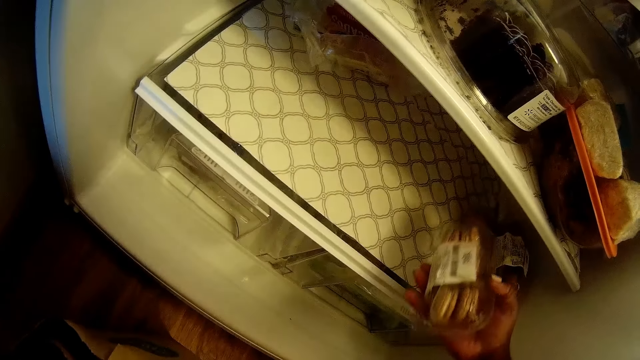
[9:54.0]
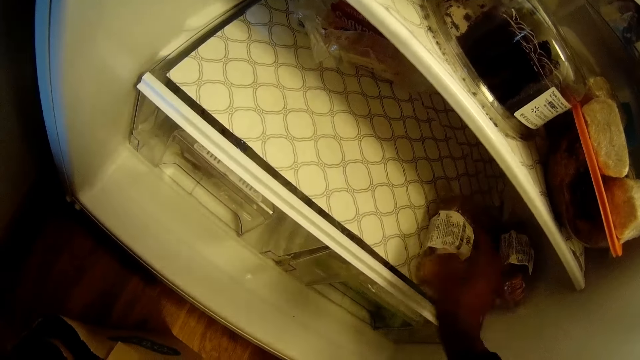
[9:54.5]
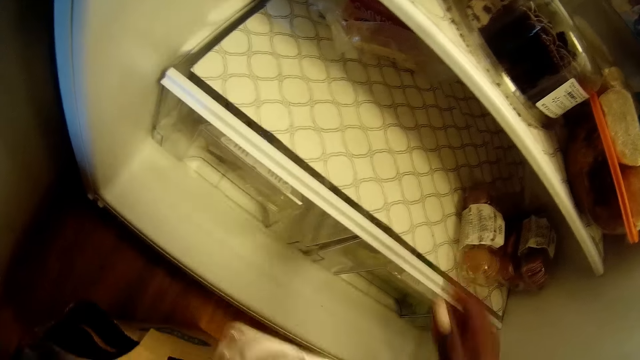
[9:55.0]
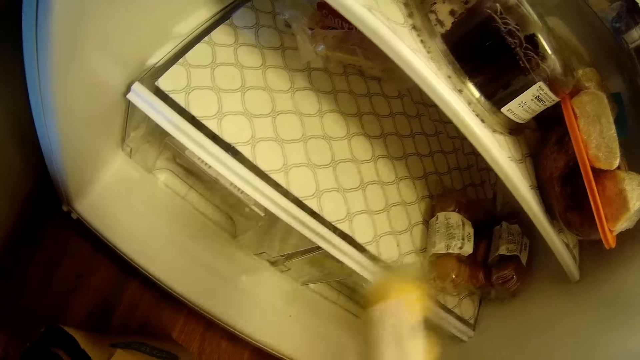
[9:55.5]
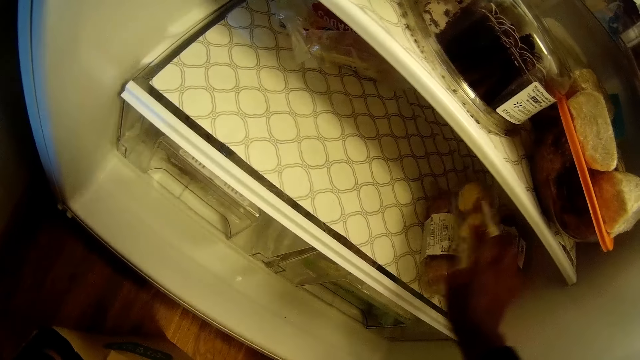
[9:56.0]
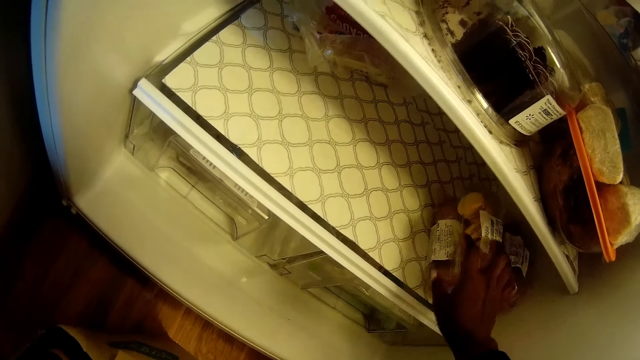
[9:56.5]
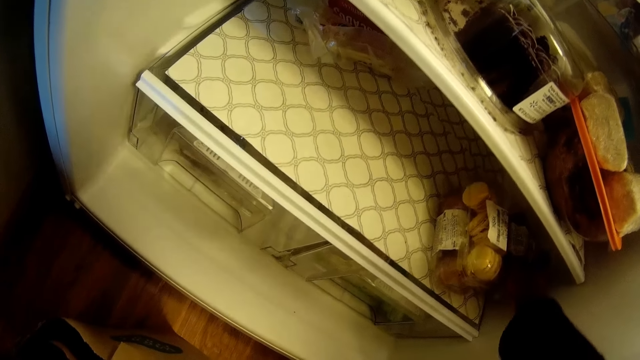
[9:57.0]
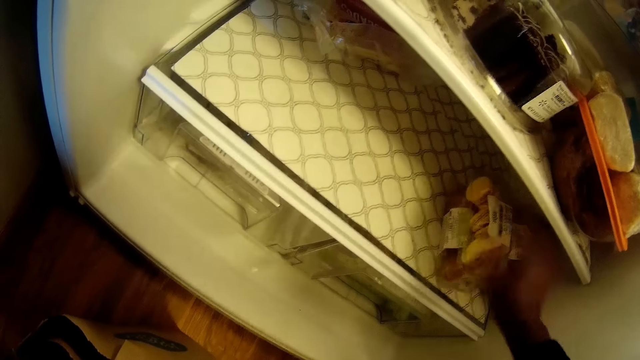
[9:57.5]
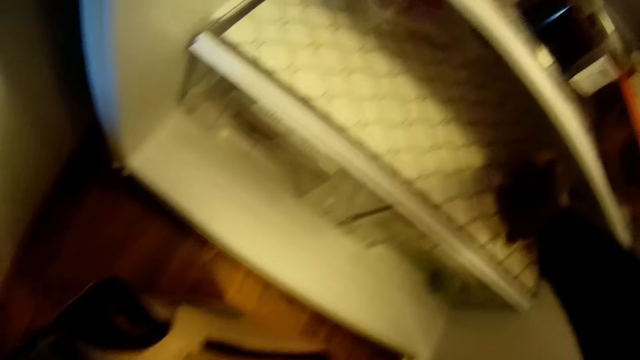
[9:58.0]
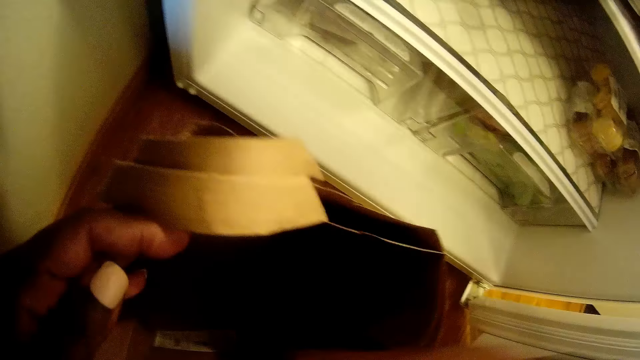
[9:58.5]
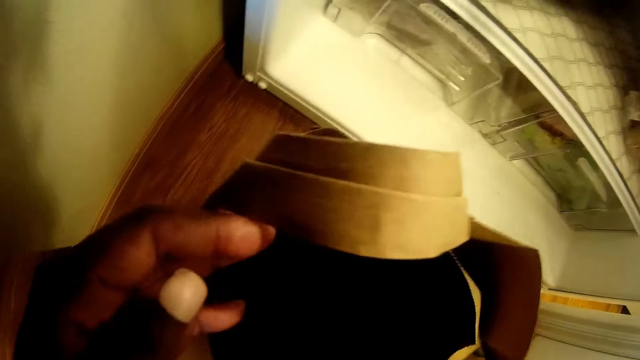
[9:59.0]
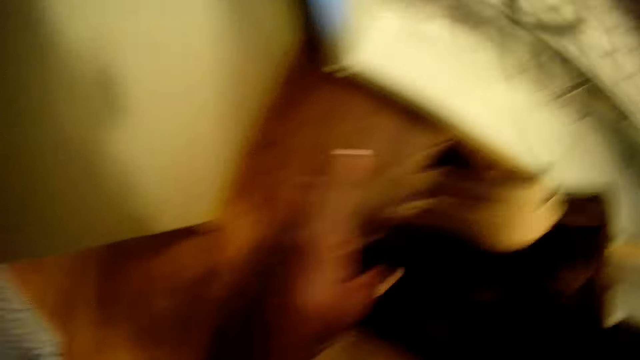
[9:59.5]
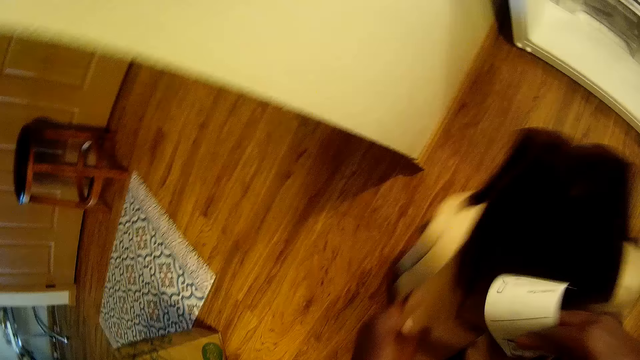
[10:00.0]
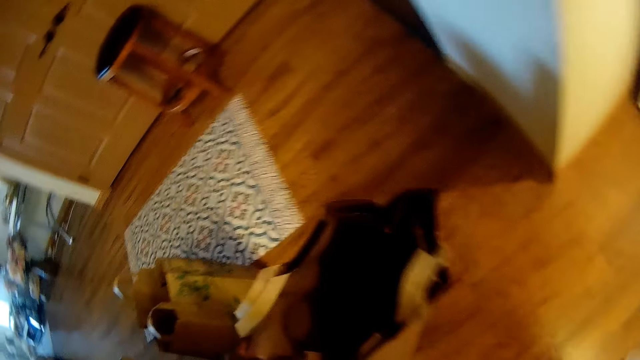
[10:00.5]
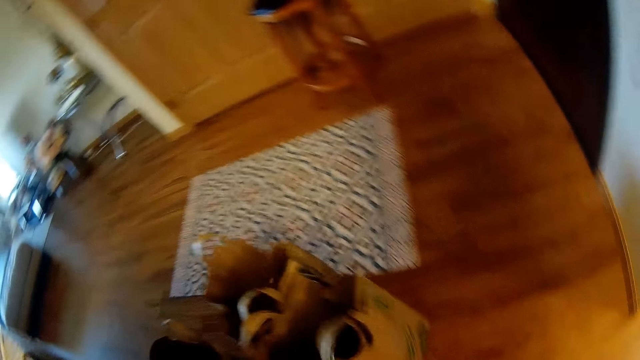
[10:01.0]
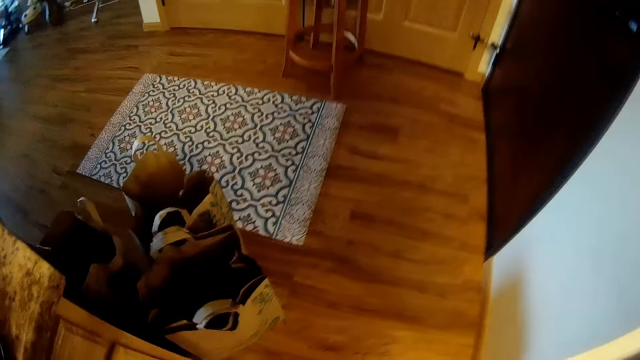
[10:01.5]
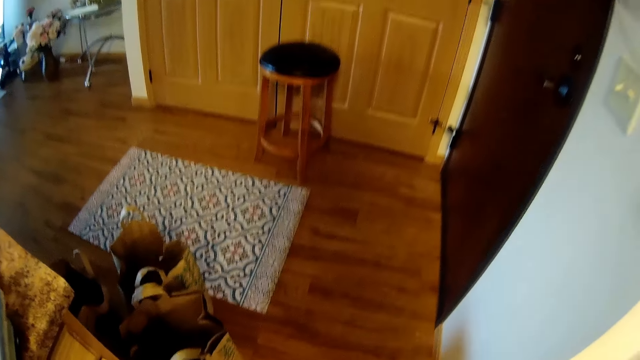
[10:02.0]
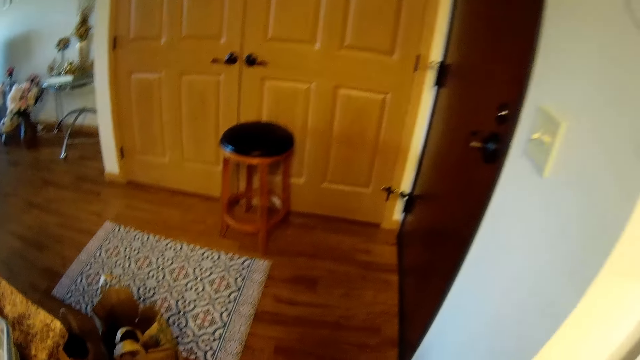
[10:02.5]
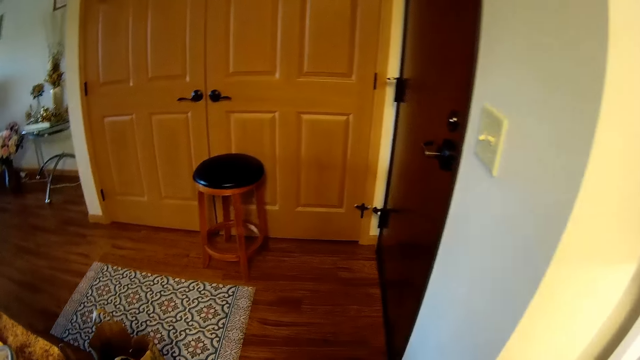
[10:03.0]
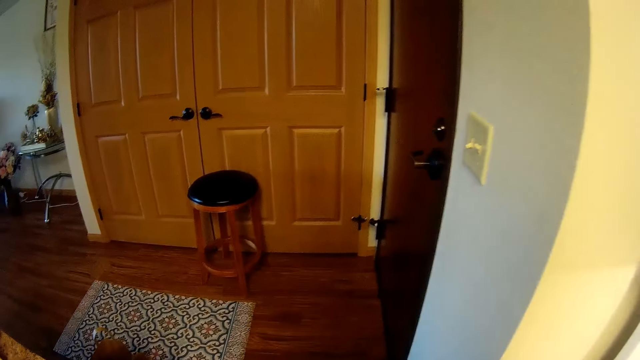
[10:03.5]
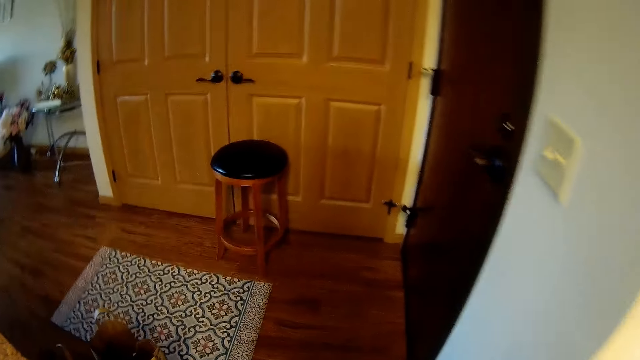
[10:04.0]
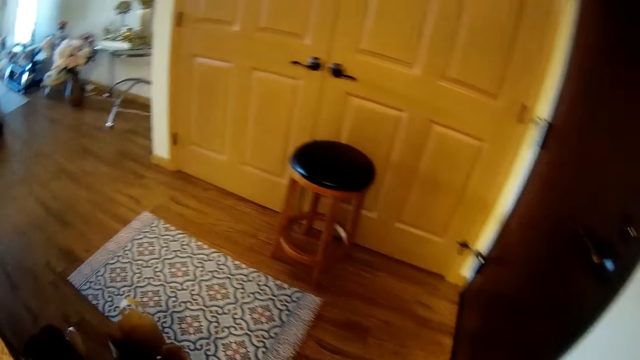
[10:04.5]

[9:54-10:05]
The camera wearer puts a box of cookies from a bag on the ground in the fridge with her right hand. She passes a box of cookies from her left hand to right hand. She puts the box of cookies in the fridge with her right hand. She arranges something in the fridge. She holds the bag on the floor with her left hand. She picks a receipt out of the bag with her right hand. She moves the bag aside with her left hand. She puts the carrier bag on the floor.

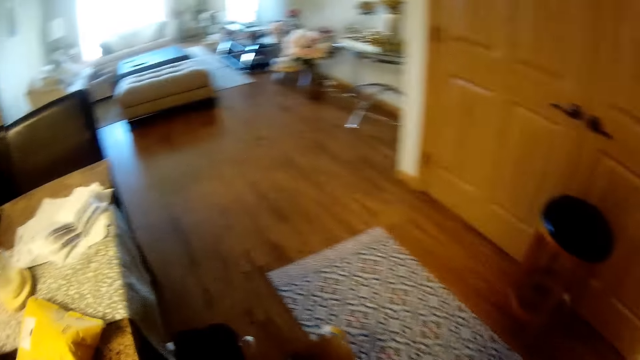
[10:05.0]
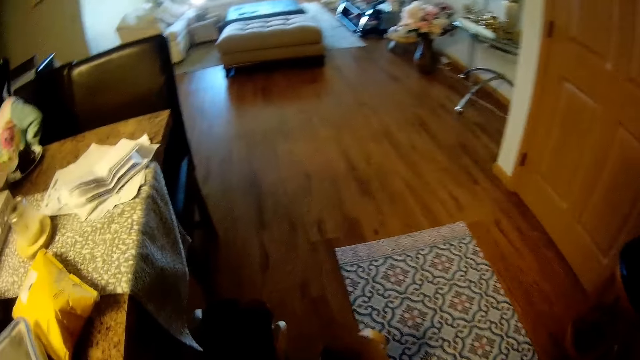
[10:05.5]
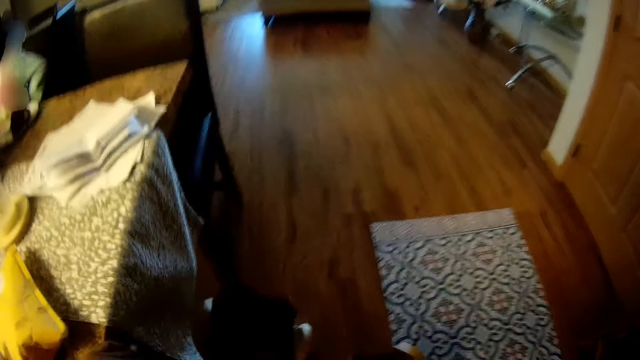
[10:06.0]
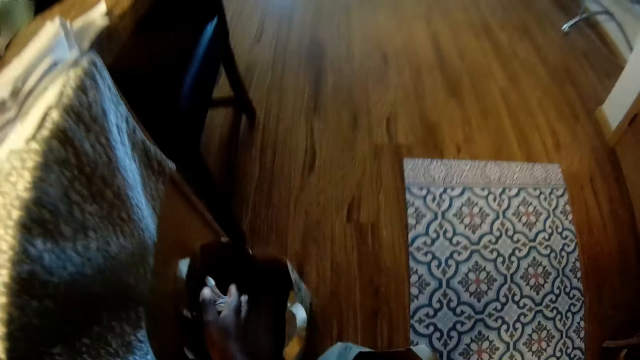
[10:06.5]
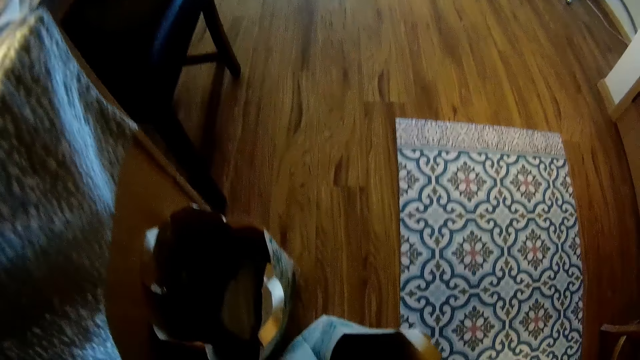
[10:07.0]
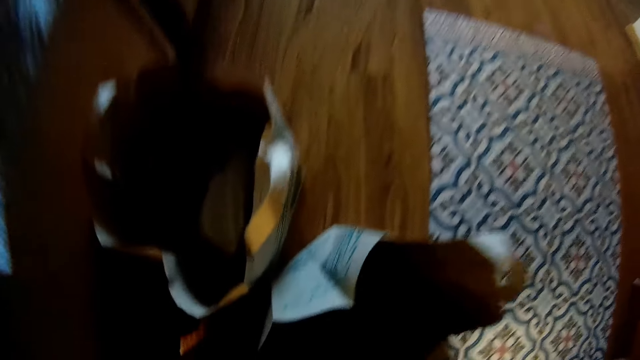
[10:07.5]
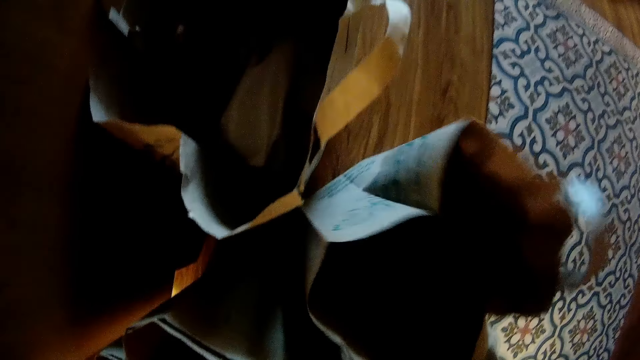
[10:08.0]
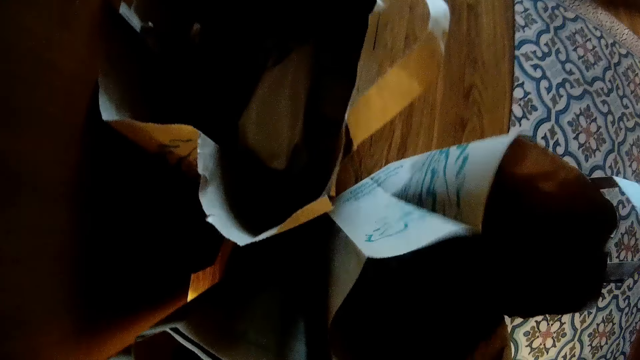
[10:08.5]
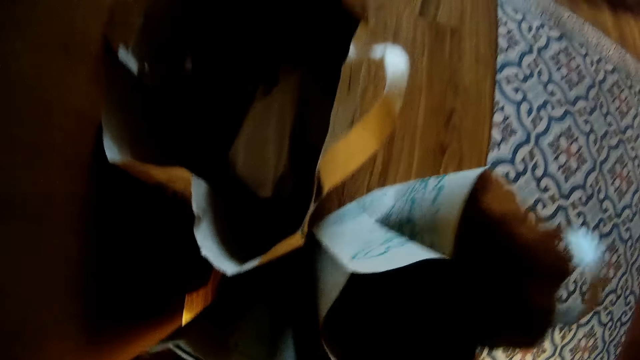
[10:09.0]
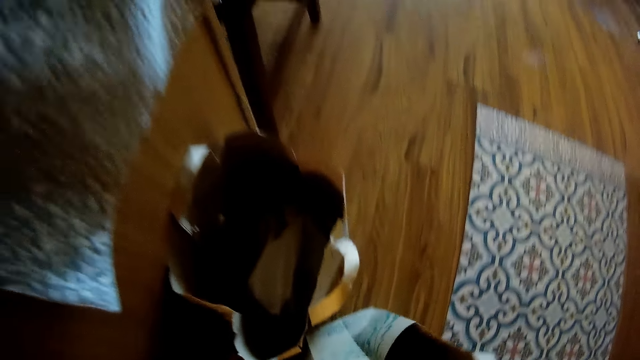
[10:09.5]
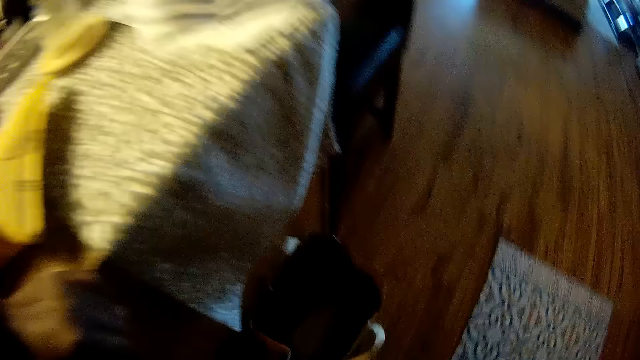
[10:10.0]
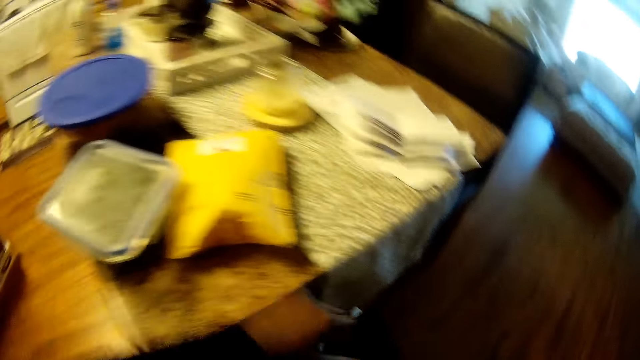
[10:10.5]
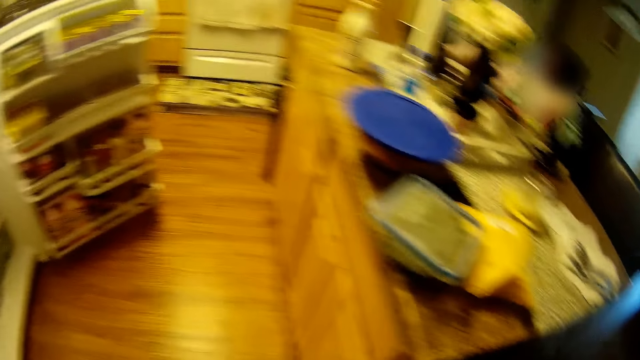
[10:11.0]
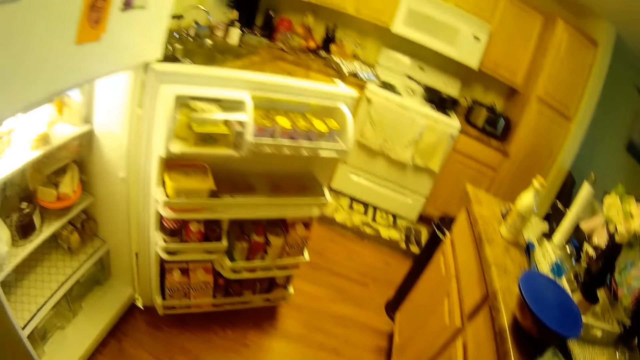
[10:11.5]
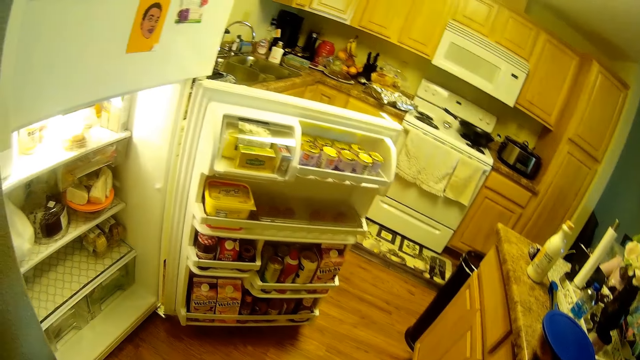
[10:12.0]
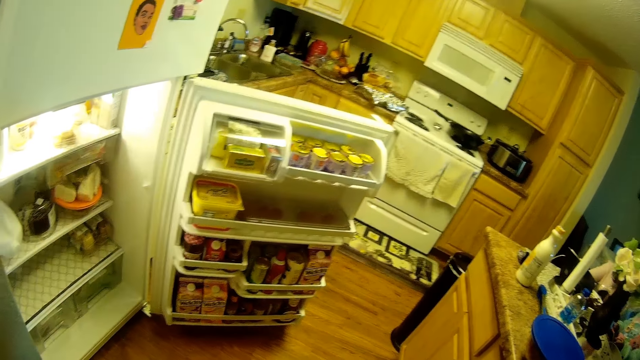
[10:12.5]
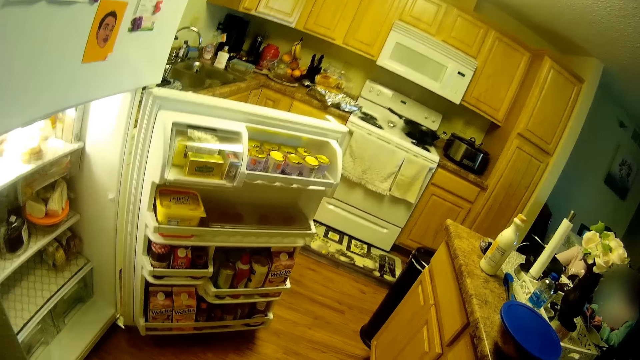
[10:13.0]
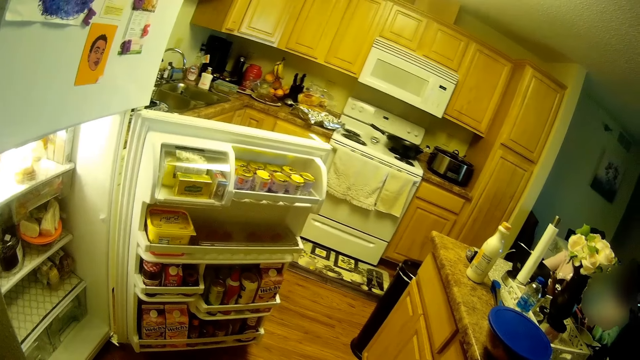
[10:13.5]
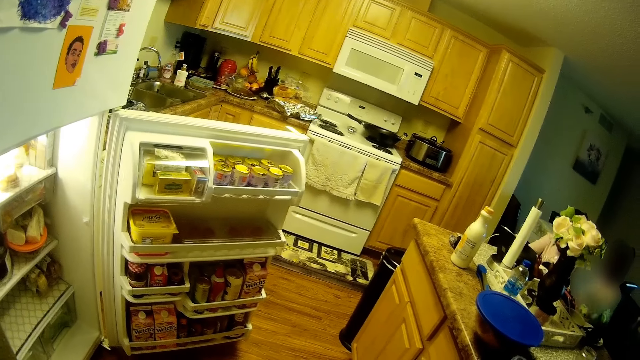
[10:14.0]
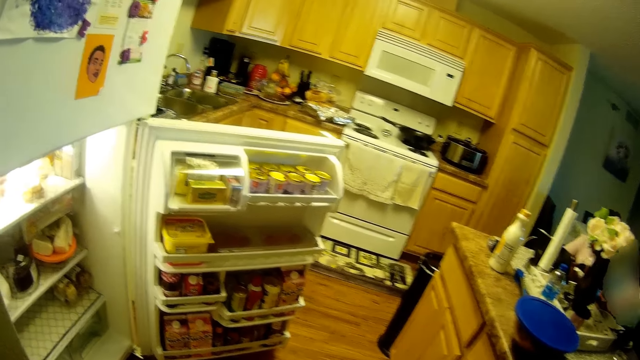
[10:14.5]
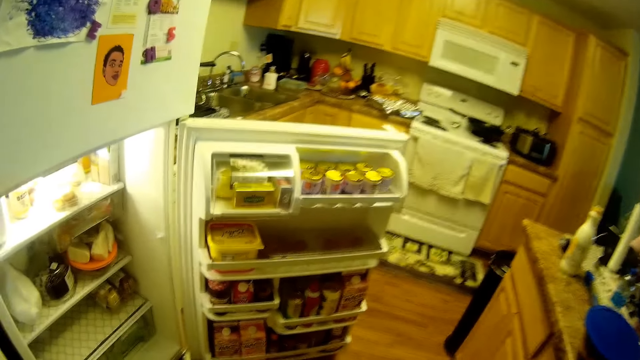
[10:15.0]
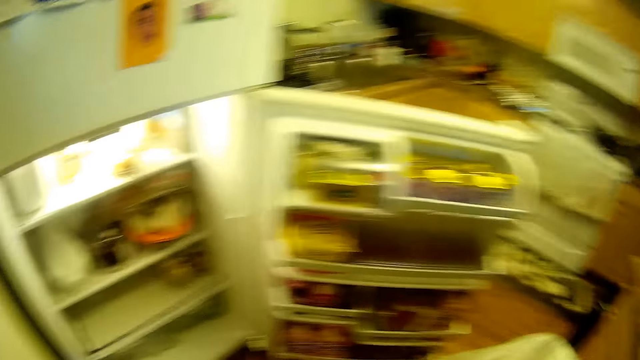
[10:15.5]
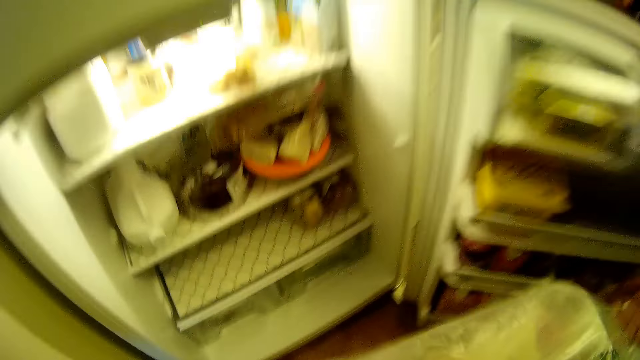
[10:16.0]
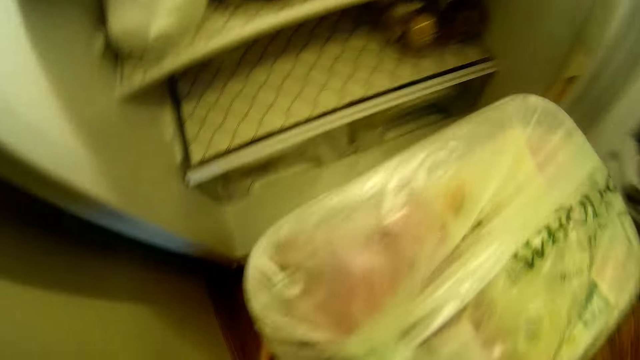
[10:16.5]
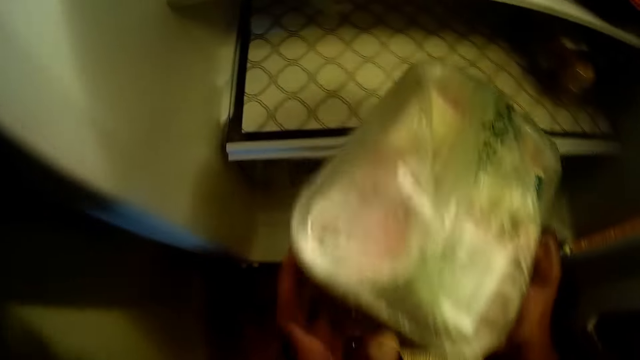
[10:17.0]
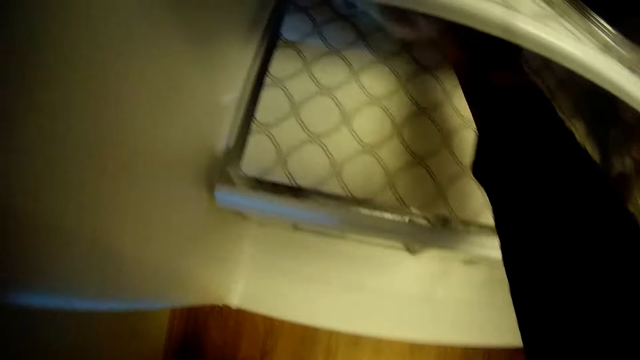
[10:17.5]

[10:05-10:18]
The camera wearer throws the receipt in her right hand into a bag on the ground. She picks a container from the bag on the ground with her right hand. A girl interacts with another girl. The camera wearer adjusts the nylon on the container with both hands. She puts the container in the fridge with her right hand.
